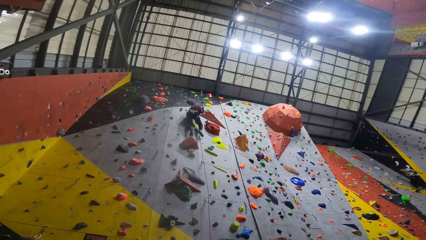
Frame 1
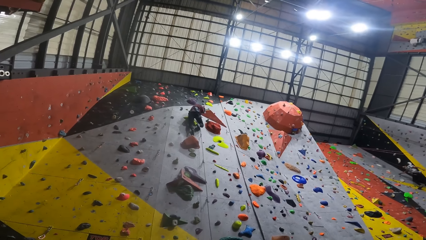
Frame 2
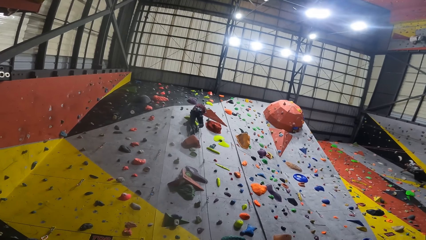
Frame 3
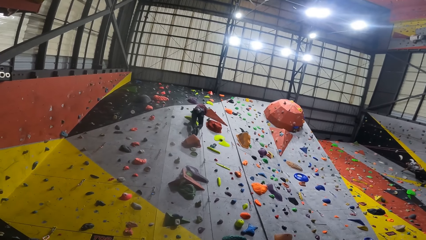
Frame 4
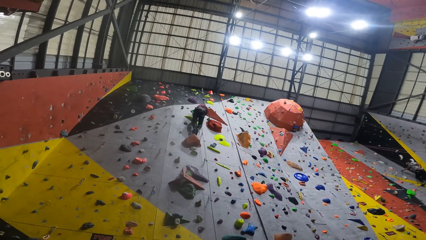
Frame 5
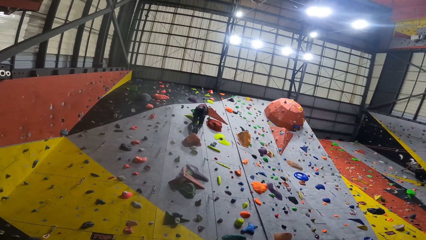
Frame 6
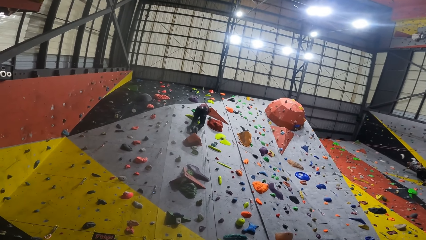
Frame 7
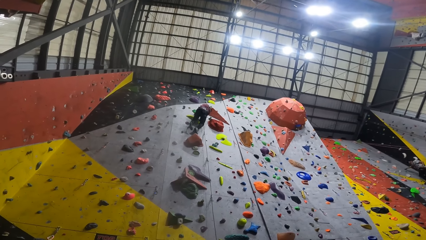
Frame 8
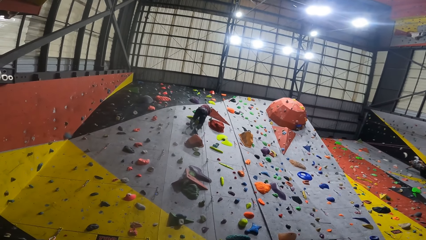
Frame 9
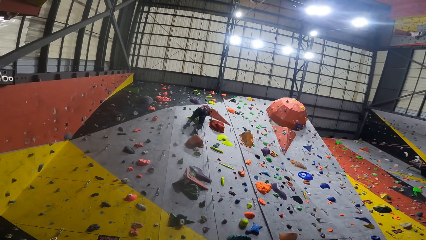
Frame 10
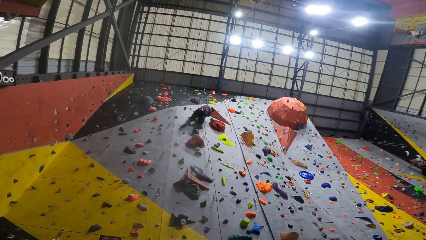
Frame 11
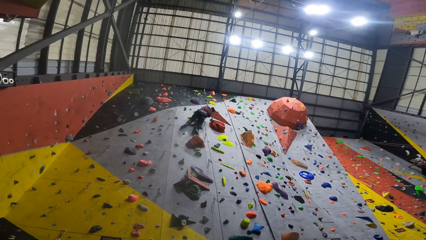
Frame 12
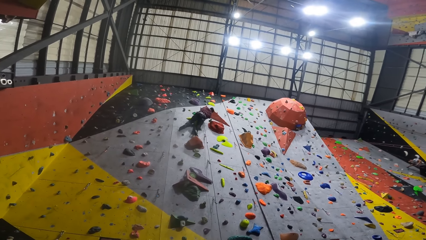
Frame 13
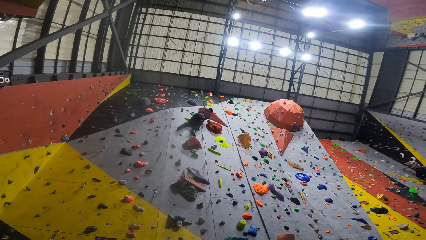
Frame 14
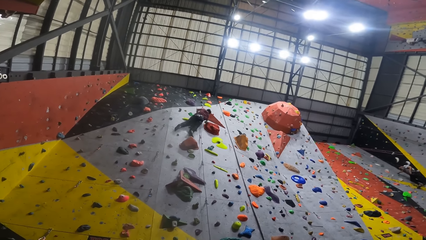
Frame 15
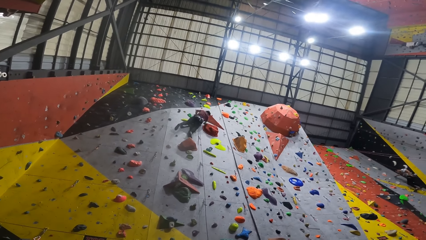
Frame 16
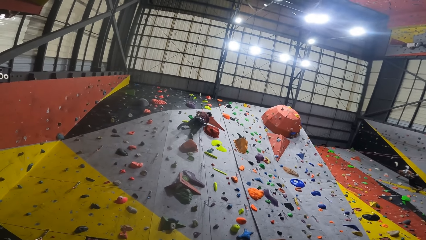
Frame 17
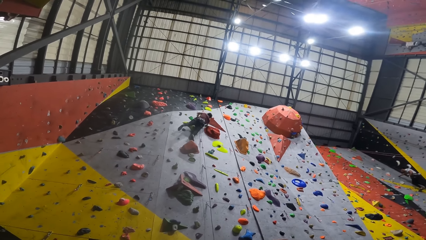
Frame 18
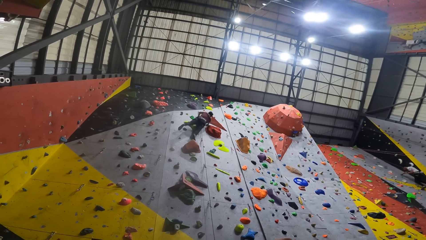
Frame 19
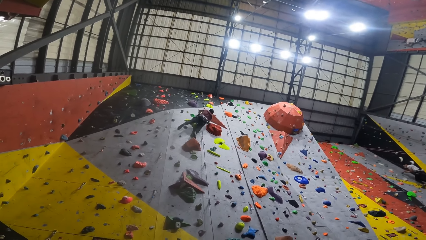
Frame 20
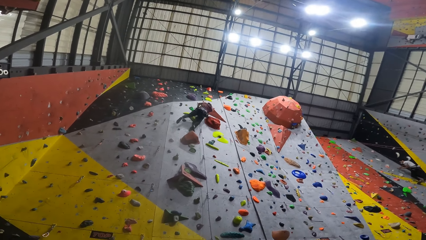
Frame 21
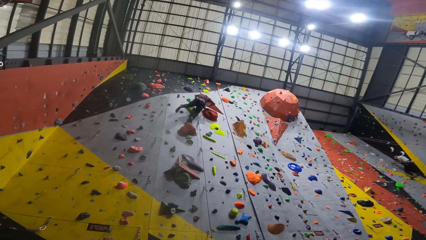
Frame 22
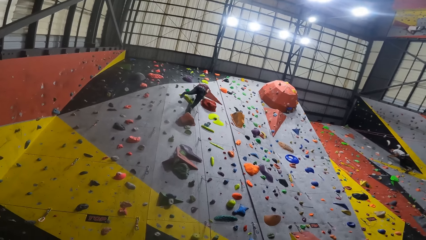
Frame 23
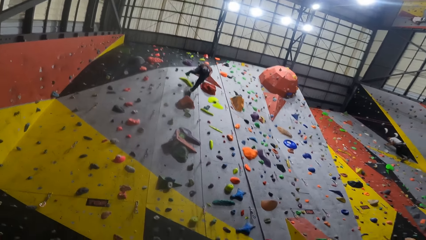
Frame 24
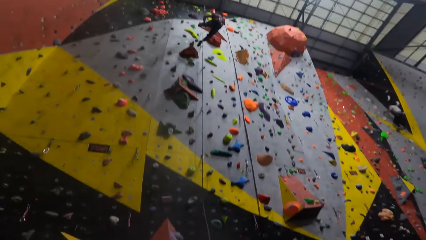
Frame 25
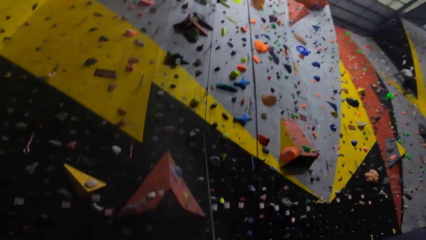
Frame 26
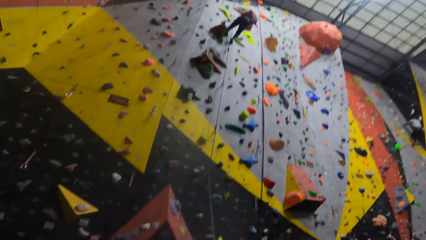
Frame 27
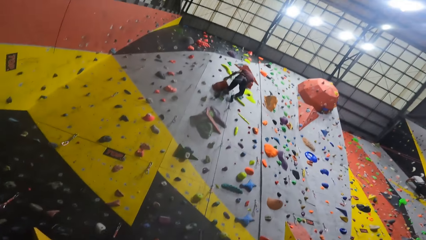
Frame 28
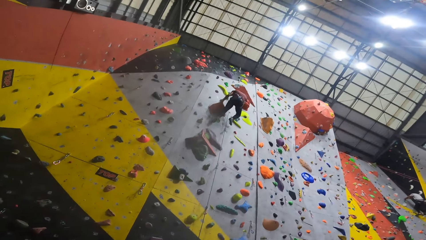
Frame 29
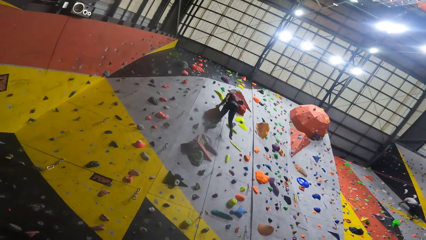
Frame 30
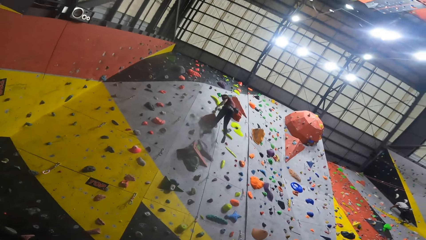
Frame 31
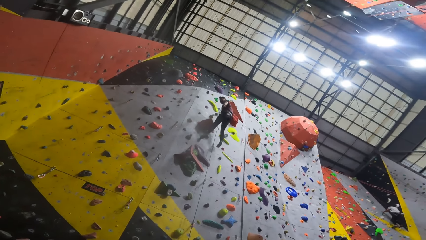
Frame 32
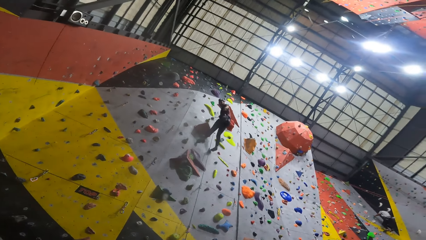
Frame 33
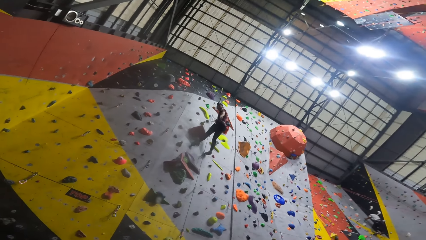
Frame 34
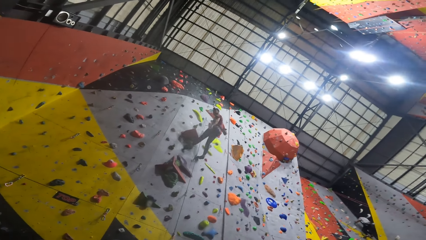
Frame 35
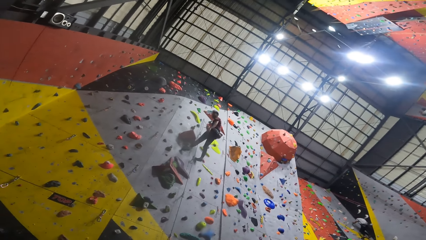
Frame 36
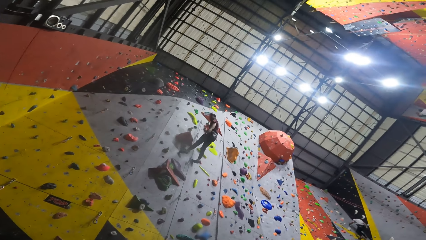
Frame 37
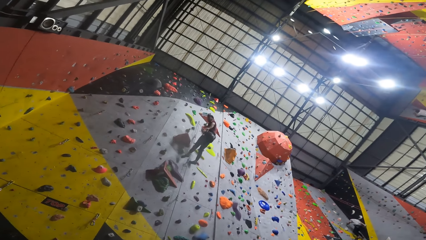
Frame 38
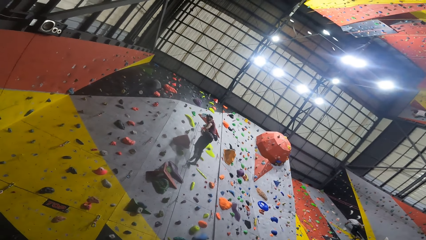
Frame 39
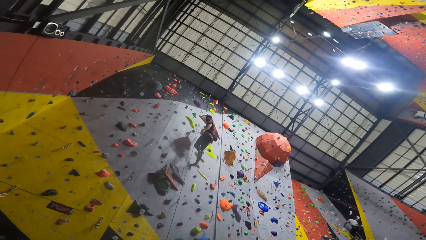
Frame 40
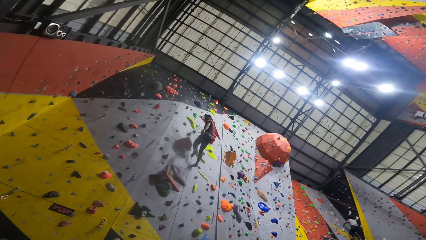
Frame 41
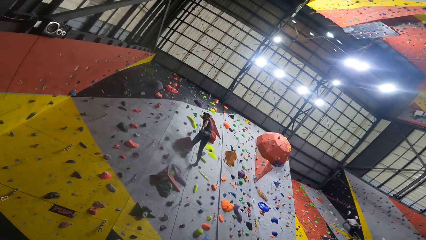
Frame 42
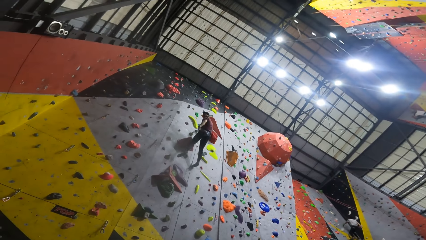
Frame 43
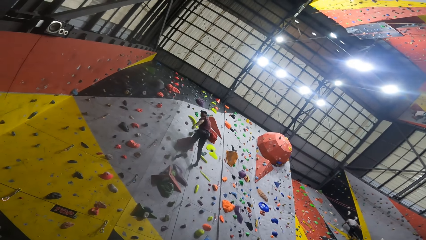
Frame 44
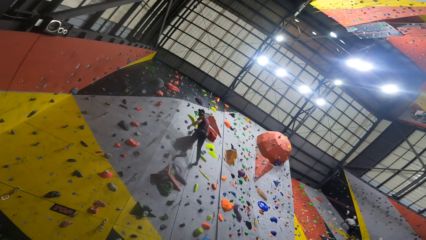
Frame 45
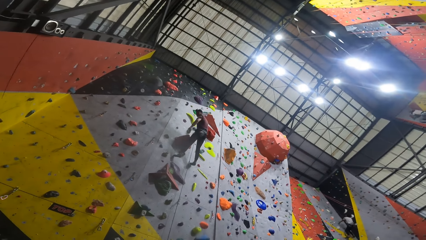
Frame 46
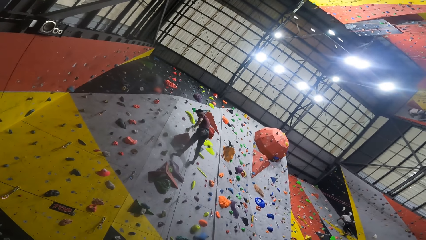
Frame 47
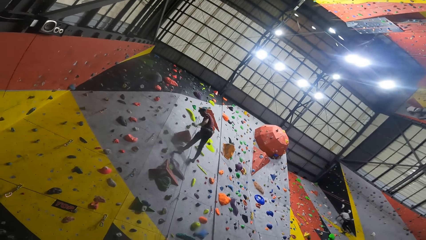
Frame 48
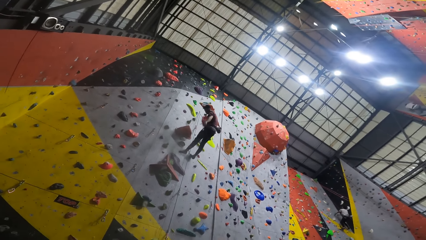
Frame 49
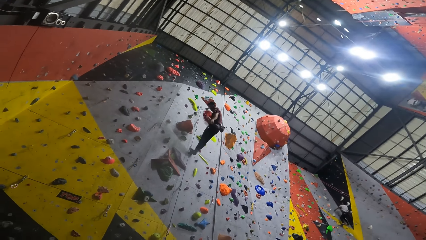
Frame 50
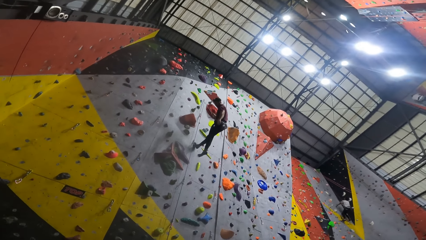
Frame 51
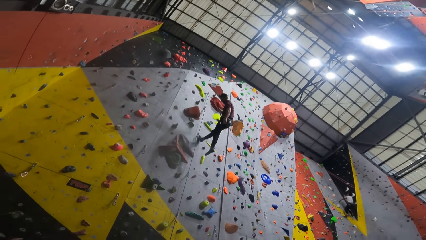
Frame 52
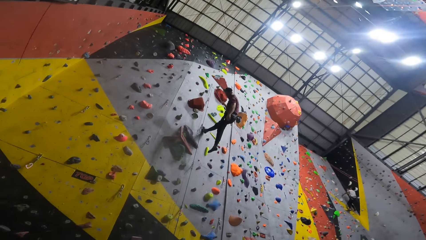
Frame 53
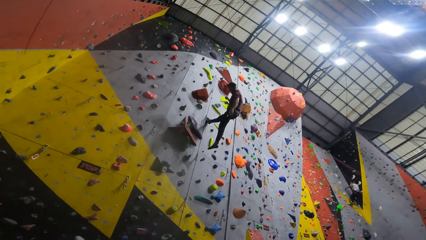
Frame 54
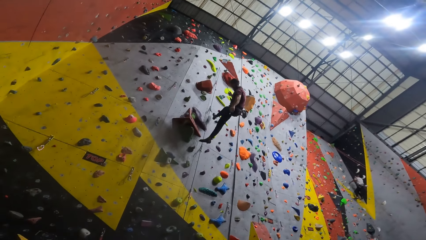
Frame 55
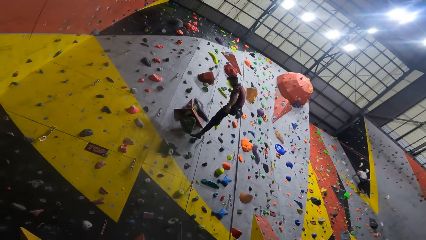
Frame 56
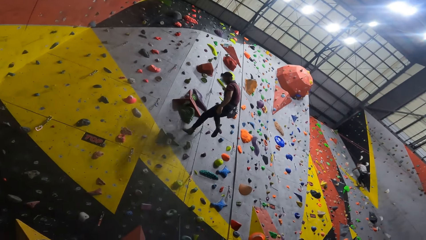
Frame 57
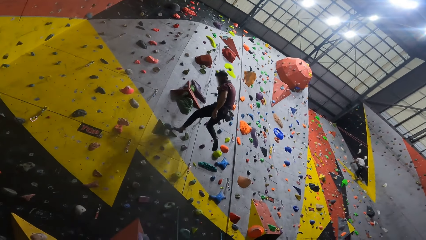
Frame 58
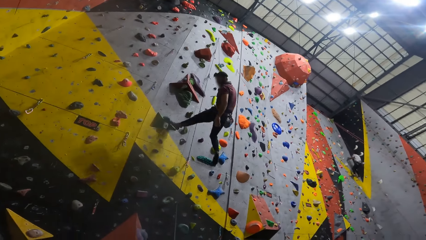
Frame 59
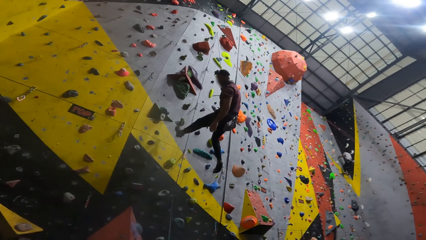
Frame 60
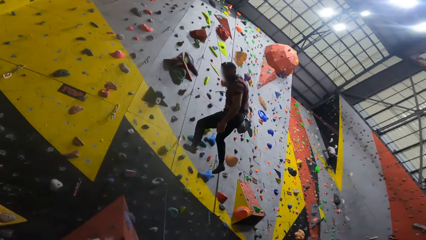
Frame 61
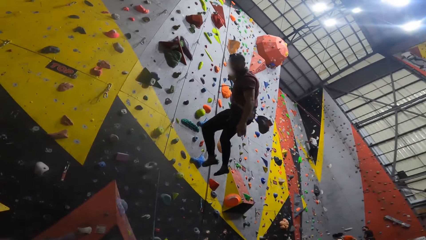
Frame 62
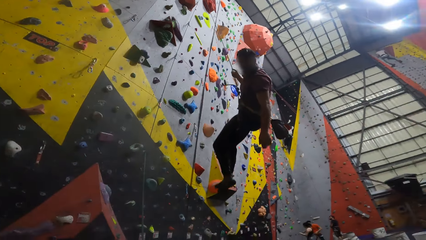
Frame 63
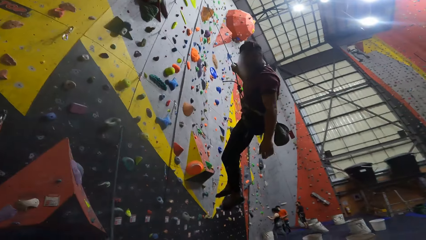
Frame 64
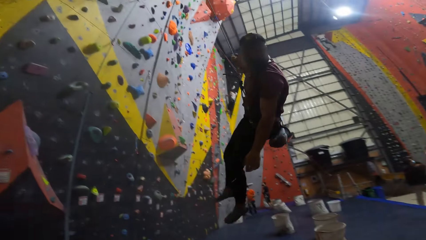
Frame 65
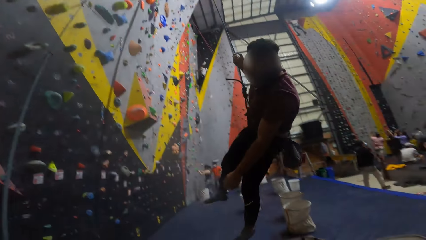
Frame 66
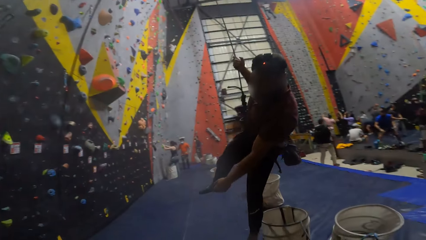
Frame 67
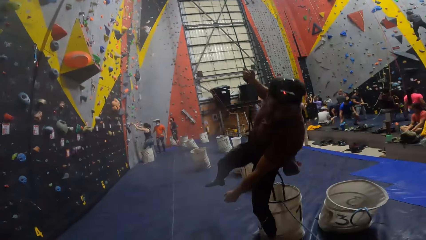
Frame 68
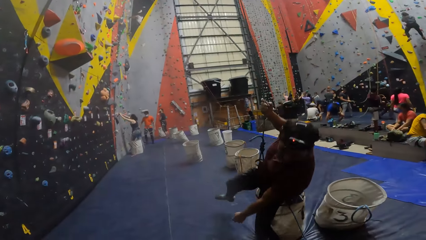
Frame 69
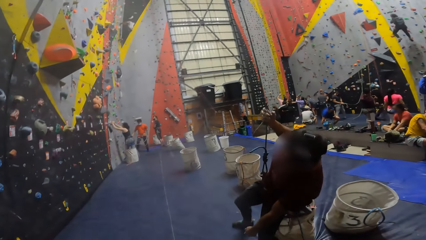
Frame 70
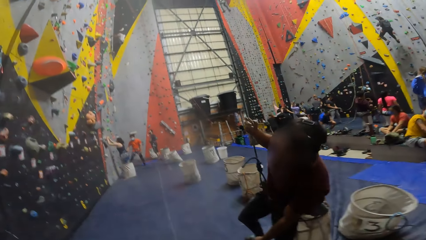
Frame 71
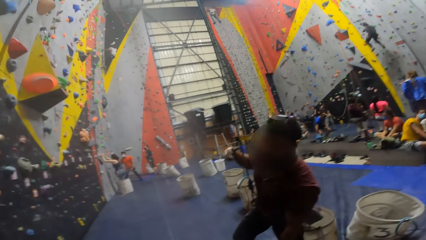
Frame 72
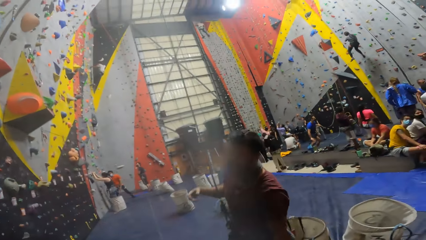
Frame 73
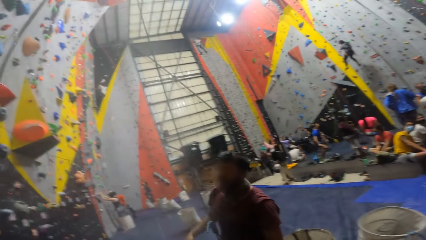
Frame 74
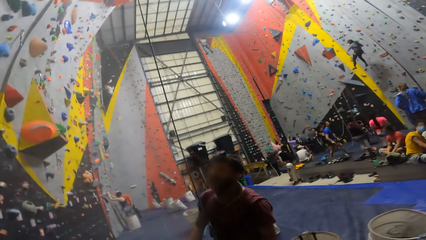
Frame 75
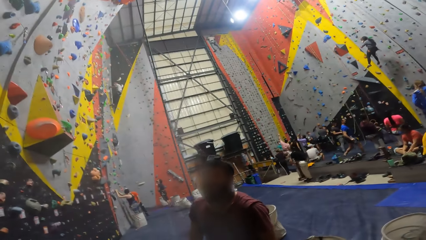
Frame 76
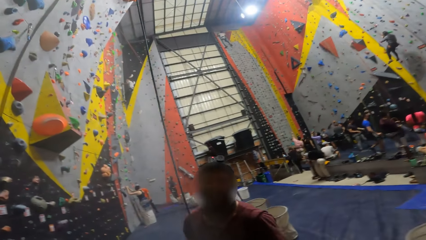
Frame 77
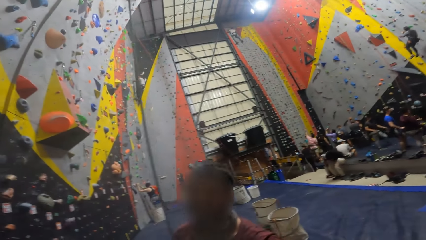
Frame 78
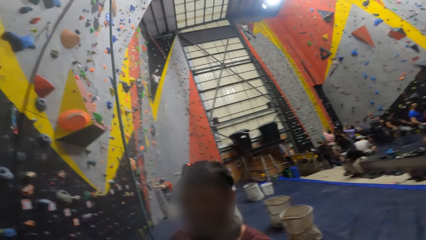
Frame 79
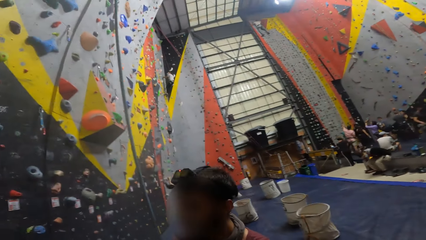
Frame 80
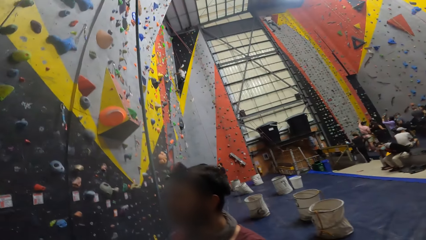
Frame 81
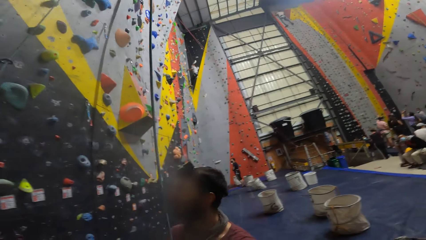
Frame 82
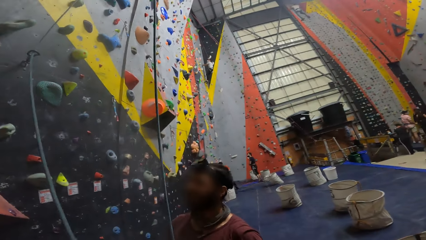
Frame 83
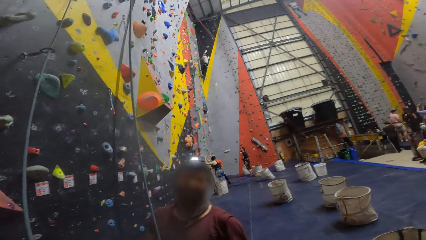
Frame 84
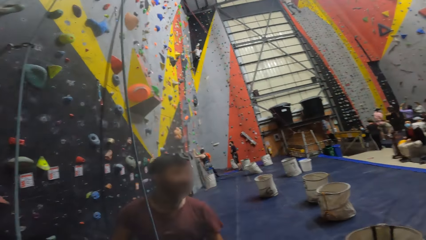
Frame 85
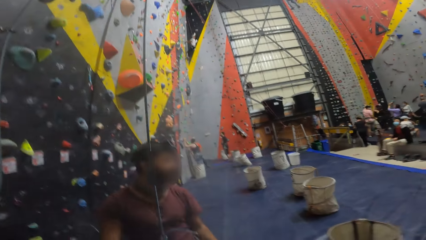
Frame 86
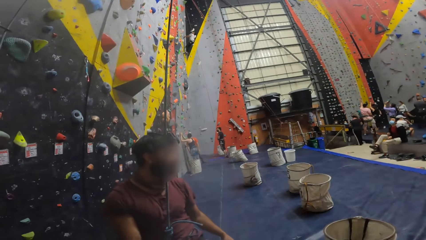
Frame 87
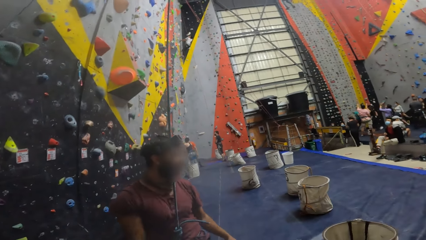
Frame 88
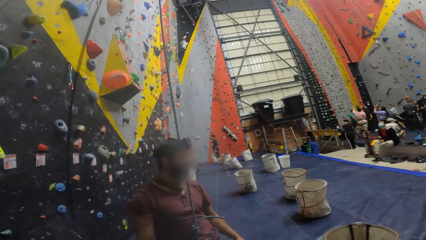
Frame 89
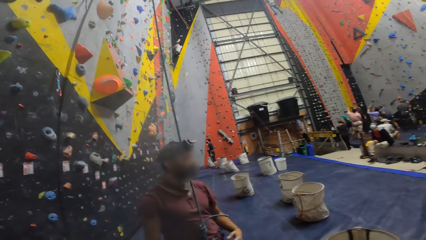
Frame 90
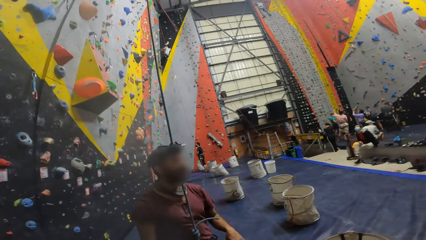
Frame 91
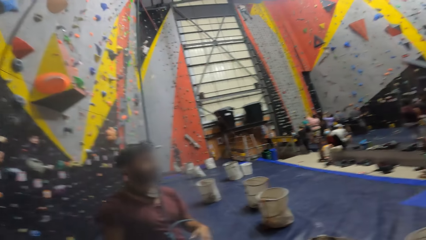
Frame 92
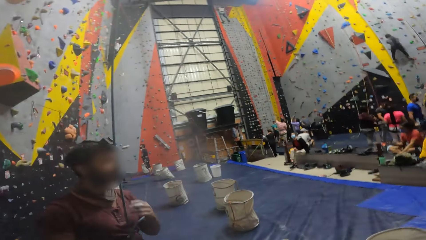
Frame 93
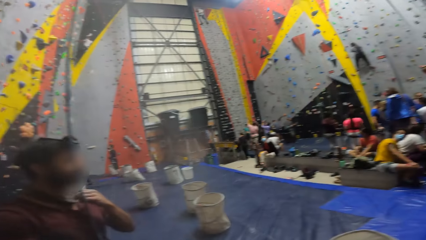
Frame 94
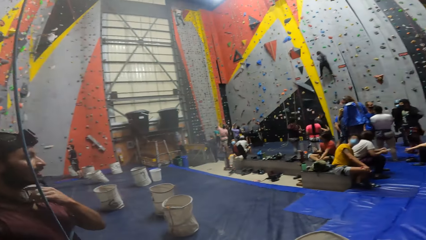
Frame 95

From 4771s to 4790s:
A man steps on a grip, moves a leg, steps on a grip and jumps. The camera wearer converses with the man. The man moves a leg, swings, climbs down and swings with a rope. The camera wearer converses with the man. The man falls on a basket. The camera wearer converses with the man. The man holds a climbing rope. The camera wearer converses with the man.
